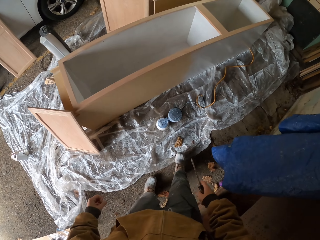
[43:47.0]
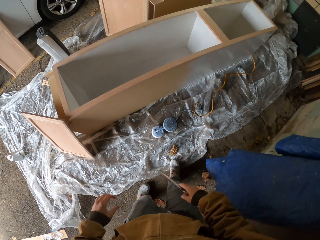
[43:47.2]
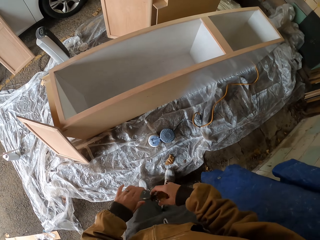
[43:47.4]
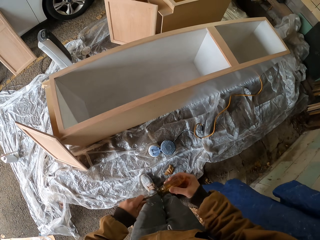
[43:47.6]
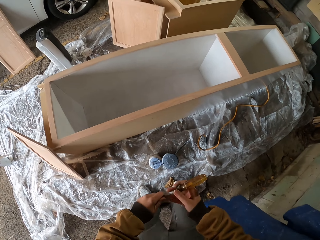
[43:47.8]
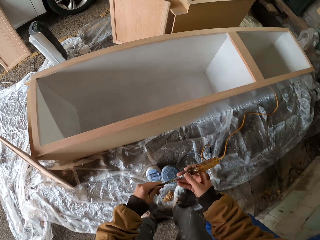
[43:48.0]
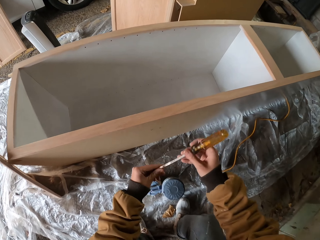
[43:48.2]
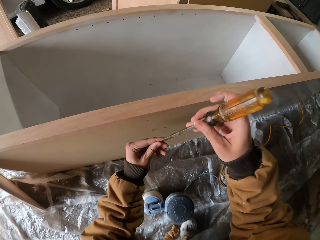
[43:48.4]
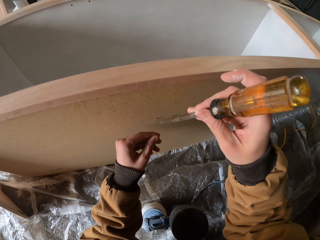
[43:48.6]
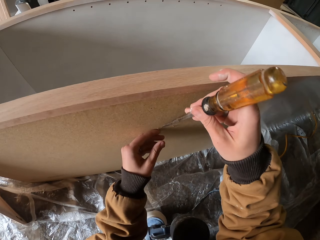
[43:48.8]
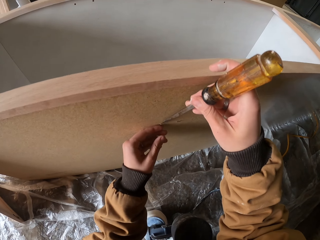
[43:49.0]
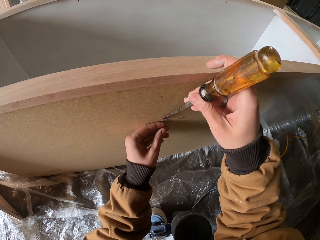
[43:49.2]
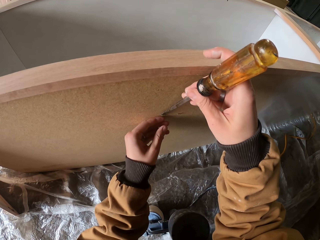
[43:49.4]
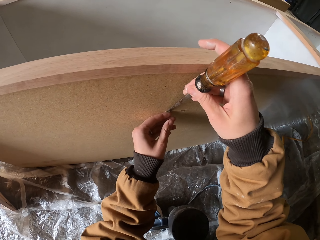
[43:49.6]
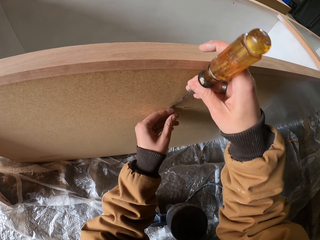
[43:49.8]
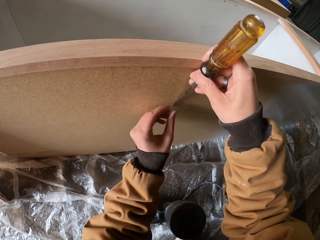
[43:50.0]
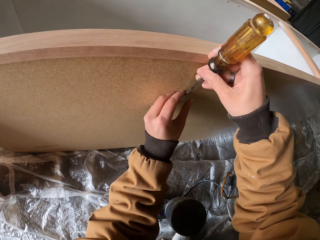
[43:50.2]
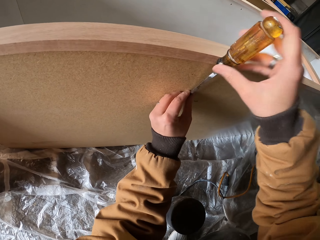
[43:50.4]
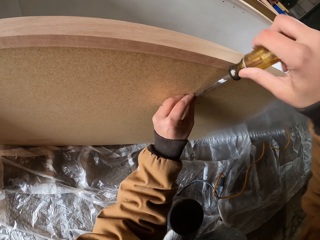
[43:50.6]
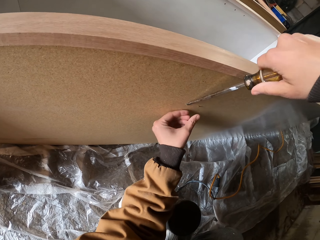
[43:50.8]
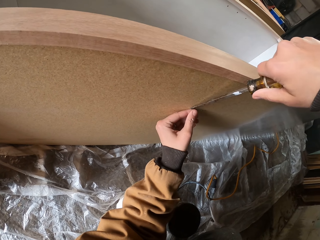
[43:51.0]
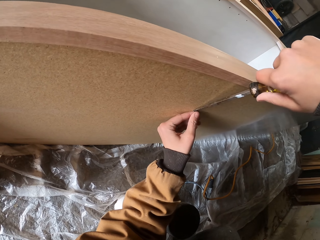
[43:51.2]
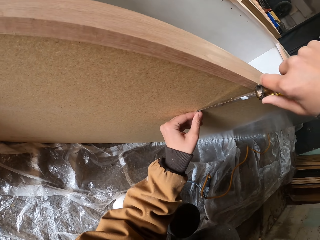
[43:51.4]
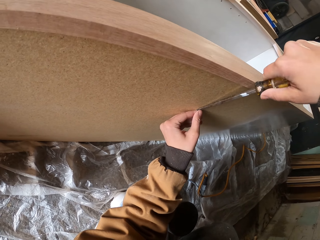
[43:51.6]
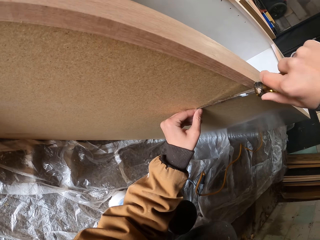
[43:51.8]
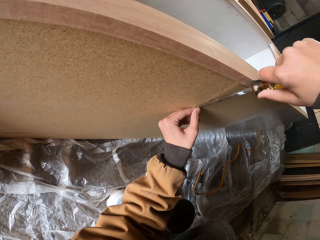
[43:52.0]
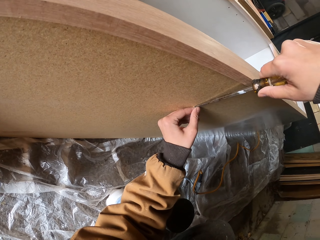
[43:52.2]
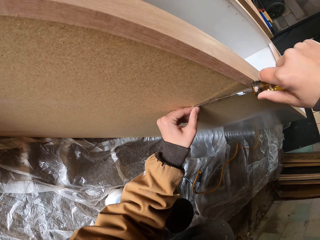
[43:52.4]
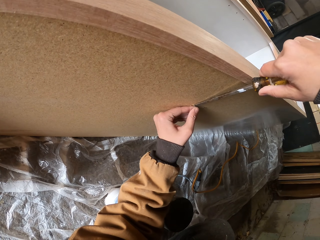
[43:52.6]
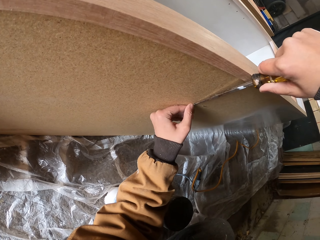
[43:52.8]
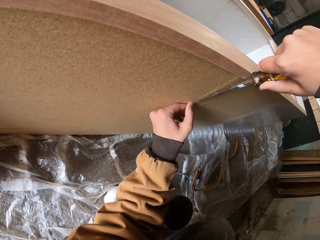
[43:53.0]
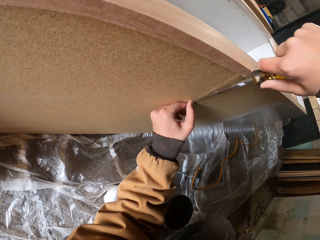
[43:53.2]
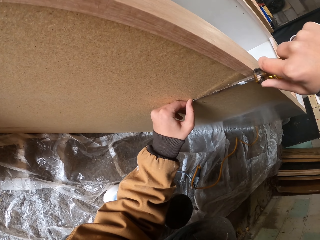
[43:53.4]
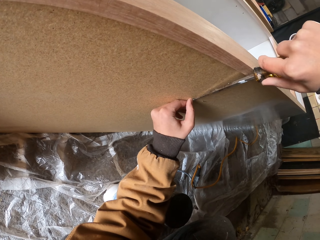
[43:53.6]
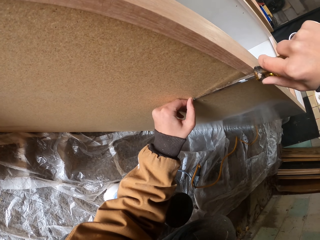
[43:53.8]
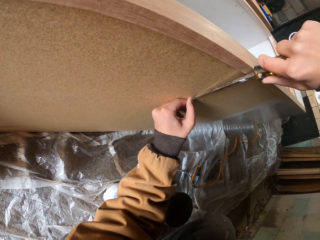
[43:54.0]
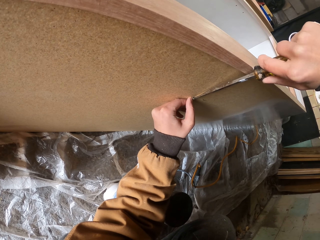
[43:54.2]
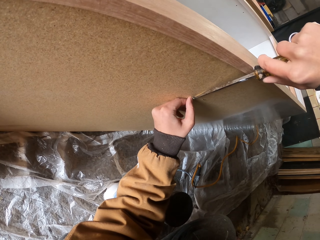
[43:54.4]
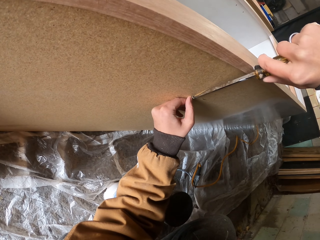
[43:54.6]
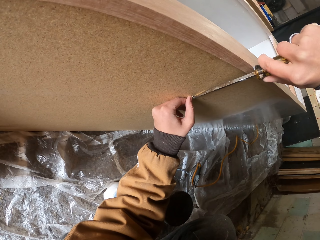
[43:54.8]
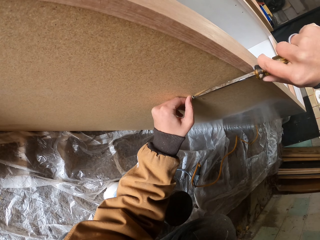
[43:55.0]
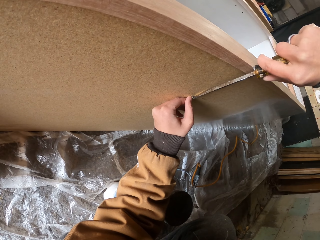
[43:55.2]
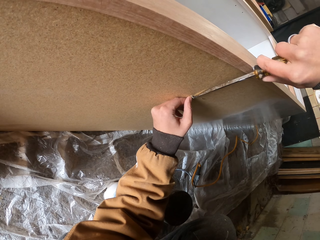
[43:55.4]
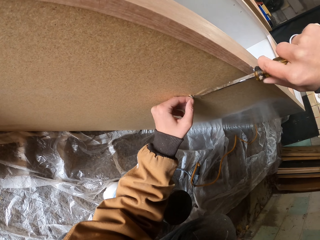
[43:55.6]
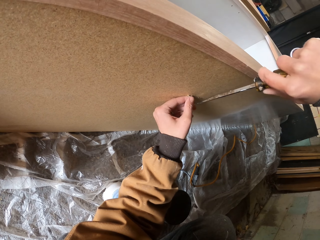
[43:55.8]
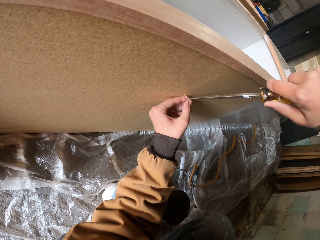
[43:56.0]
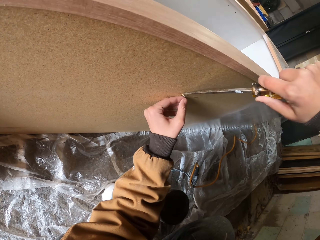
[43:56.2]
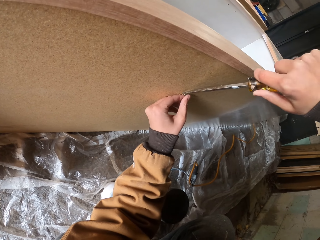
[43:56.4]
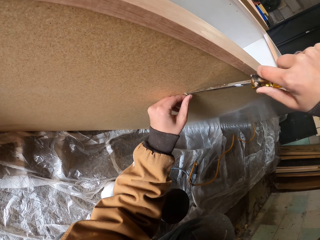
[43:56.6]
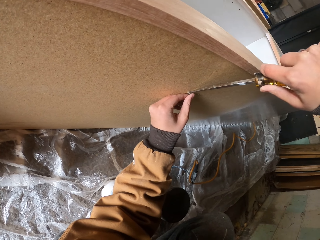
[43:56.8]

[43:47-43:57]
The camera wearer holds the screwdriver with both hands. He scrapes off a nail on the cupboard. He adjusts the screw on the board with a screwdriver with his right hand.

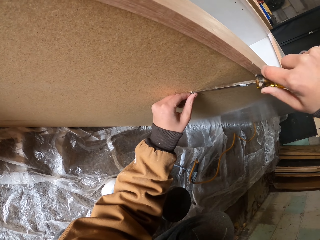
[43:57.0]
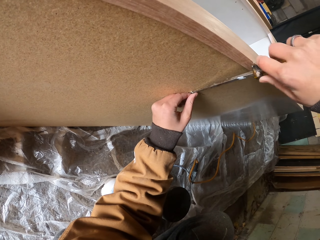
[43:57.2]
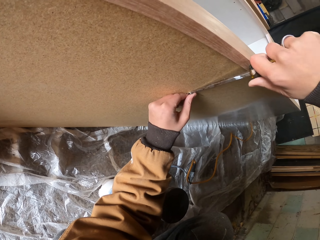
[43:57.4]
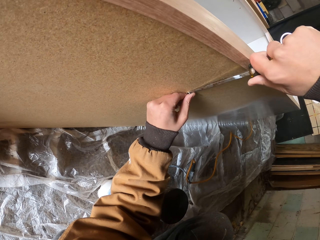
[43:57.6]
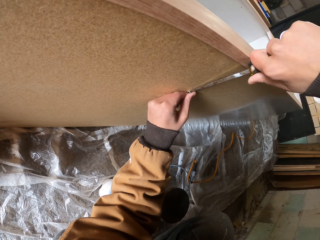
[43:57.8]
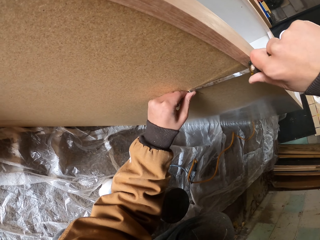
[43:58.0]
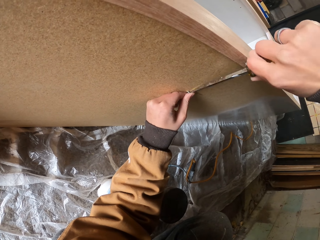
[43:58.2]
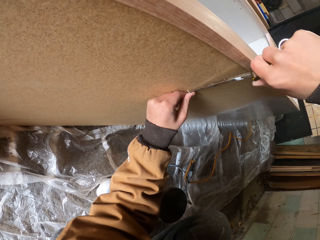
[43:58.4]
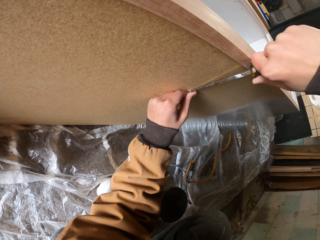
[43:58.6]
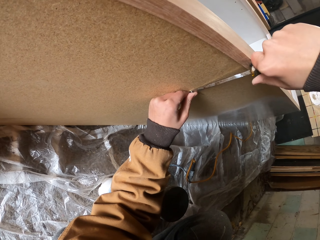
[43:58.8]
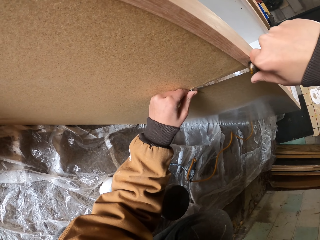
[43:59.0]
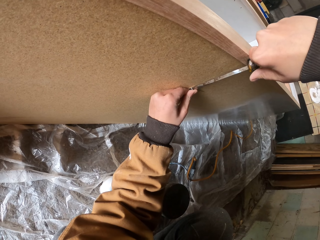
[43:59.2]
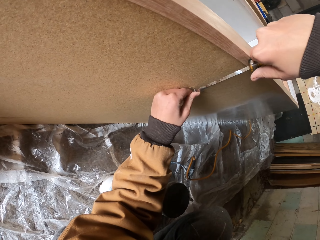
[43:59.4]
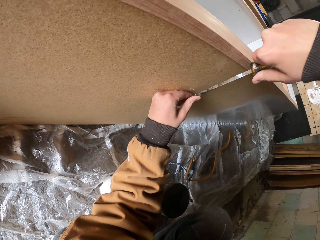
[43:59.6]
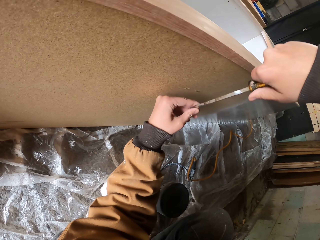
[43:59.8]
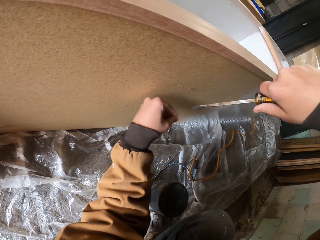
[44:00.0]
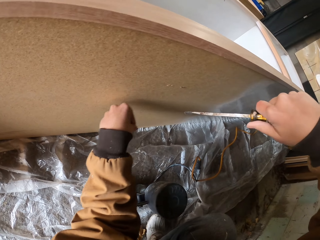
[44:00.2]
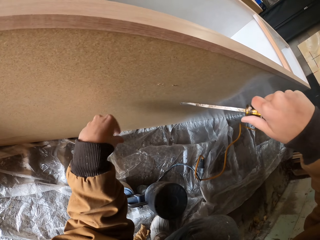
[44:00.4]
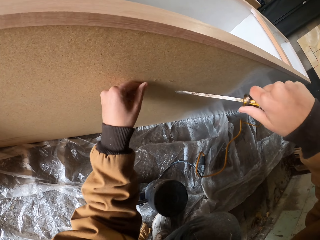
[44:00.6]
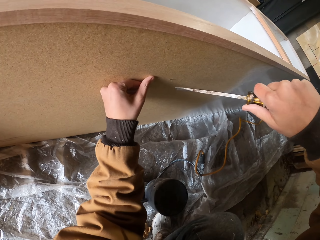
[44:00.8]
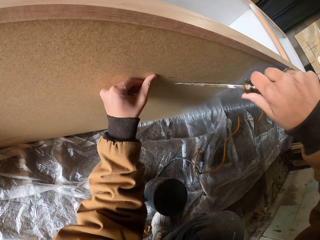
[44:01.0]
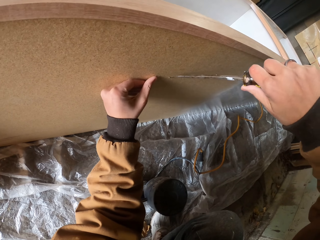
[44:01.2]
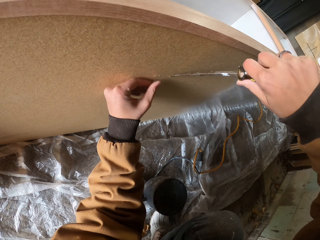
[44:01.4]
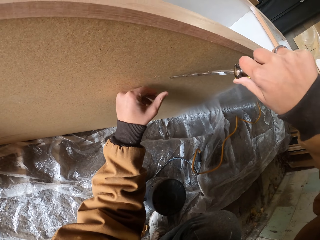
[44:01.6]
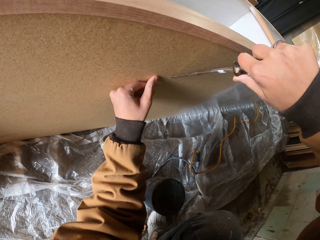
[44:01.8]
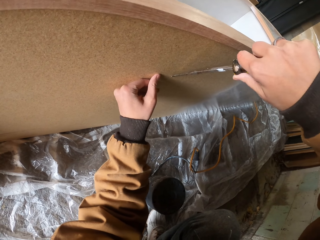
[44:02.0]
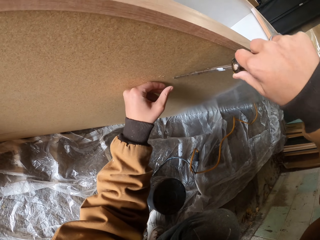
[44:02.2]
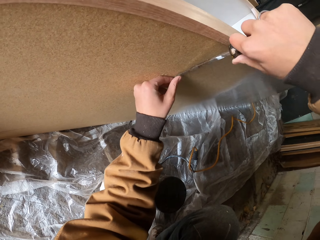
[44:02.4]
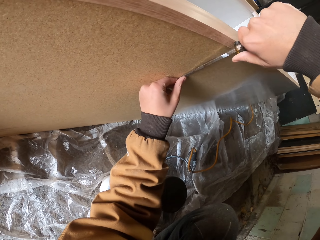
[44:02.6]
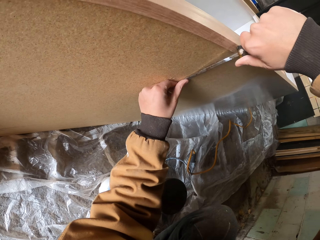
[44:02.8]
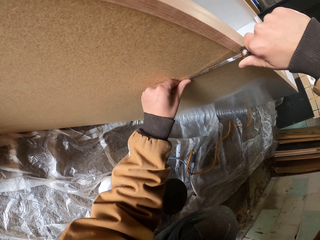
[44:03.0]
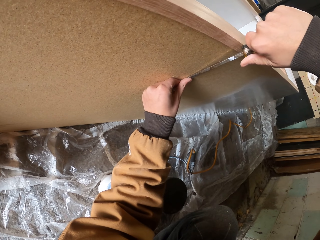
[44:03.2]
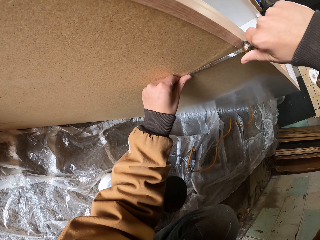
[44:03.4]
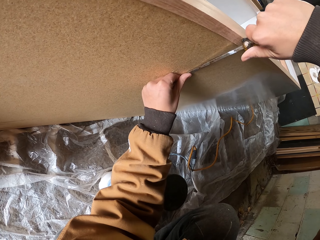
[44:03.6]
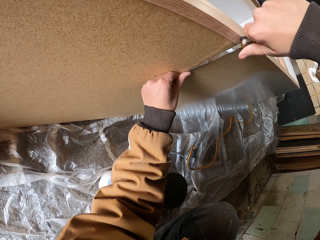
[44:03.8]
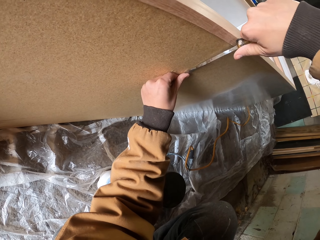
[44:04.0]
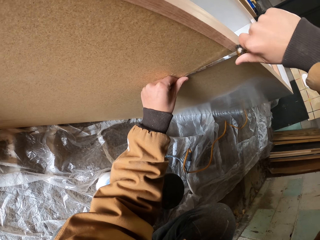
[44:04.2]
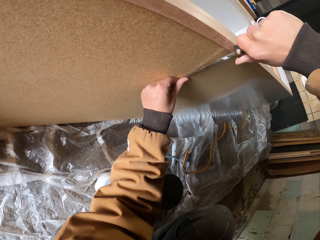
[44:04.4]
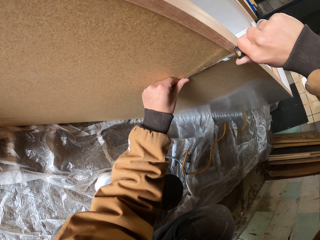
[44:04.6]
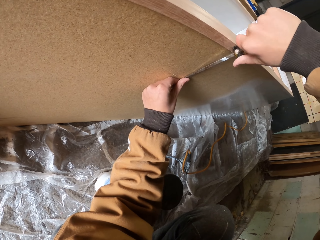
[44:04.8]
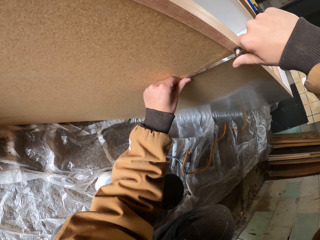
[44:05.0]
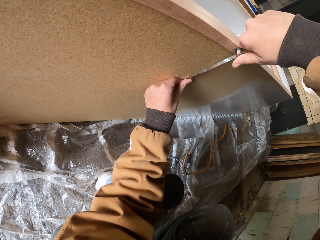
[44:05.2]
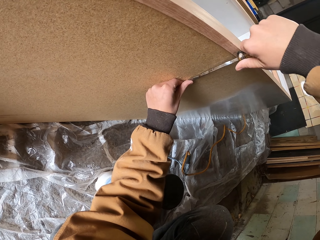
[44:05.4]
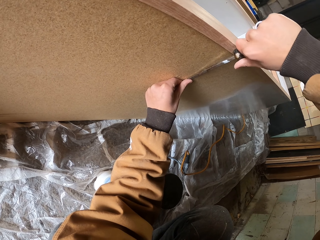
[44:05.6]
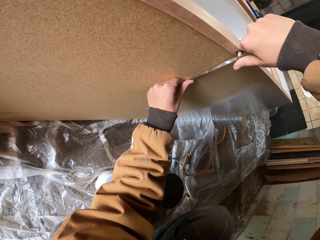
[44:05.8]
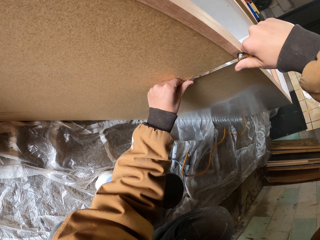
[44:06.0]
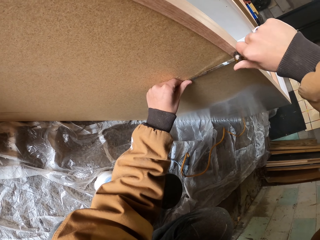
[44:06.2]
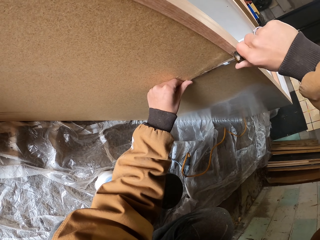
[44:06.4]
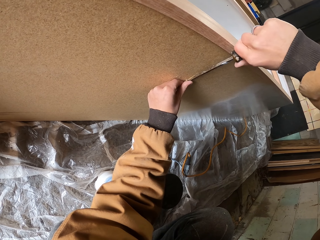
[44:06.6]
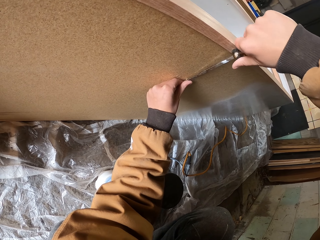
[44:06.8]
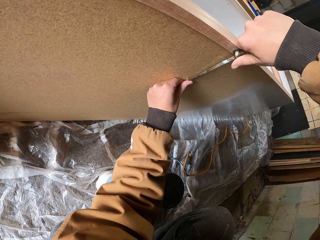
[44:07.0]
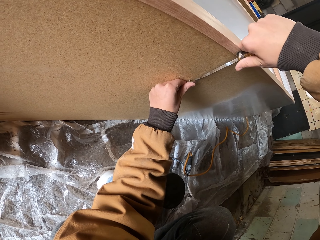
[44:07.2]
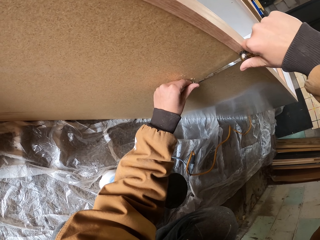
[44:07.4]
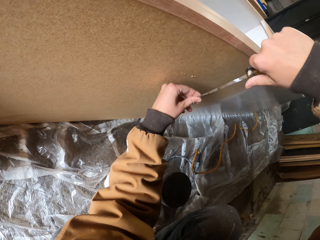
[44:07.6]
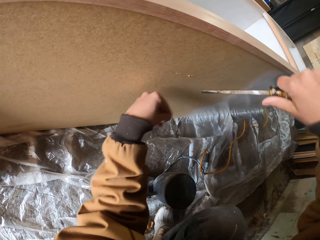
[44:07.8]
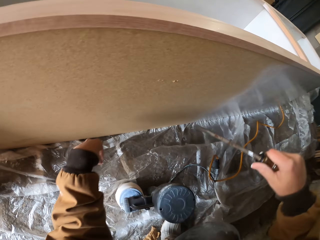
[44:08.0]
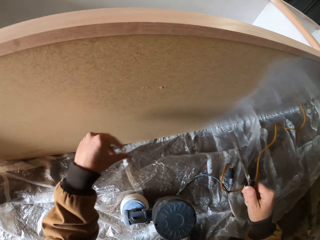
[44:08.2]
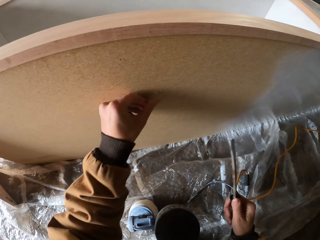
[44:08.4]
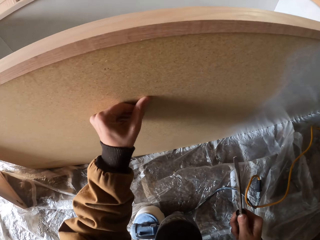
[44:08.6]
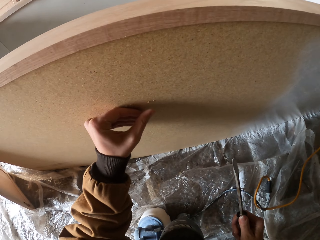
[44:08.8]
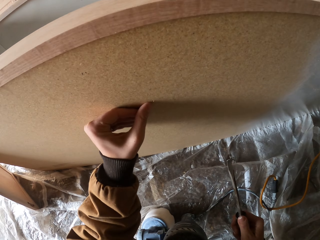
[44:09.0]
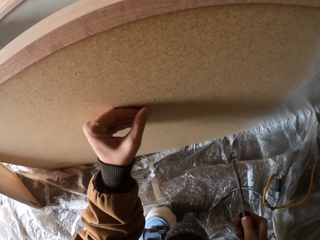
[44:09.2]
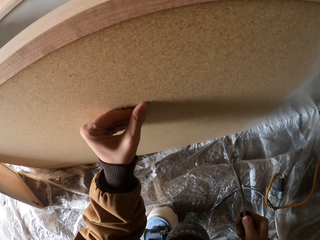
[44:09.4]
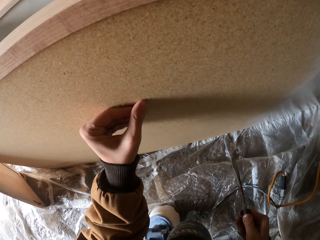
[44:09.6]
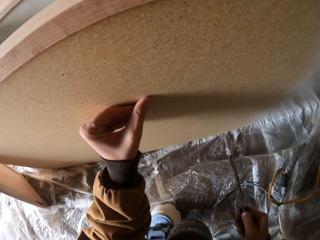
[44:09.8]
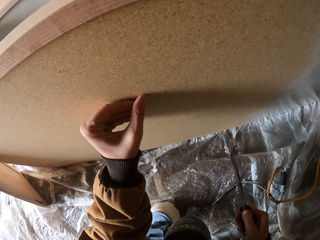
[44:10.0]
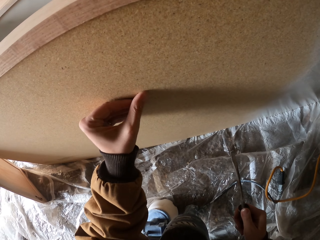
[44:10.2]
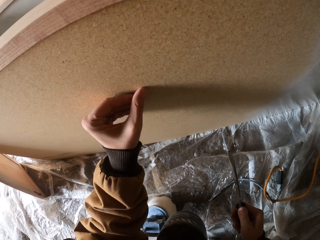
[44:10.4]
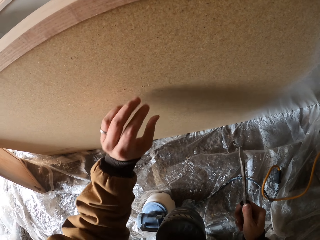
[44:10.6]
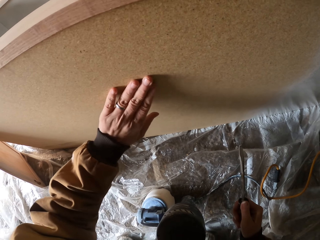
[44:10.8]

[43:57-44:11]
The camera wearer removes the screw from the box with a screwdriver with his right hand. He drops a nail on the floor. He fills a space on the cupboard. He presses the screw with his left thumb on the board. He scrapes off the nail on the cupboard. He adjusts the screw on the board with the screwdriver with his right hand. He removes the screw from the board with the screwdriver with his right hand. He drops the nail on the floor. He touches the board with his left thumb. He fills the space on the cupboard. He presses the screw with his left thumb on the board.
